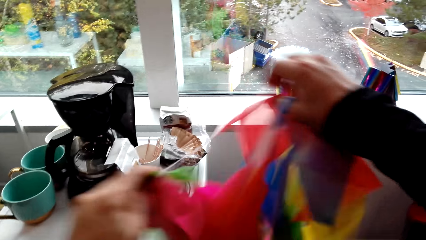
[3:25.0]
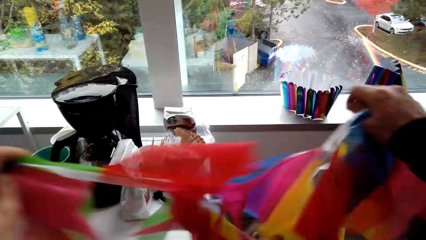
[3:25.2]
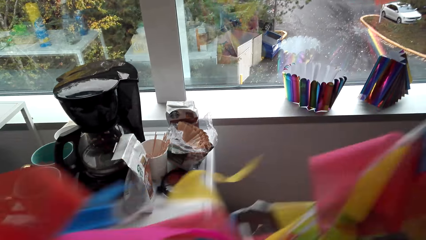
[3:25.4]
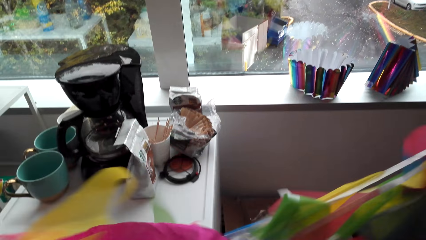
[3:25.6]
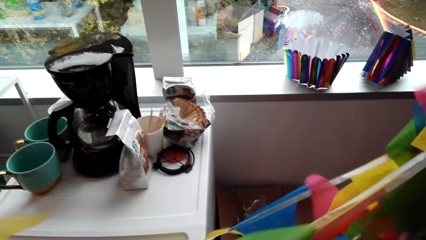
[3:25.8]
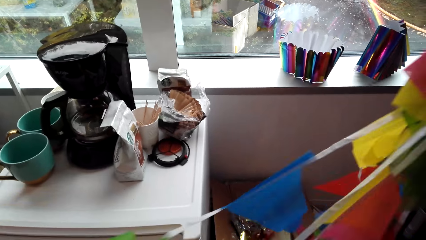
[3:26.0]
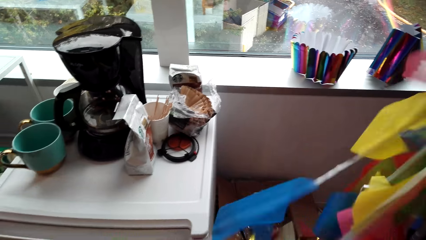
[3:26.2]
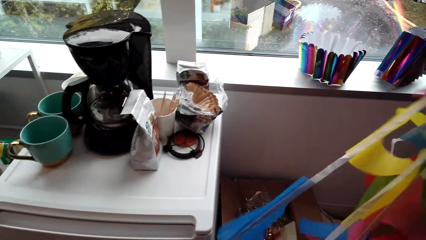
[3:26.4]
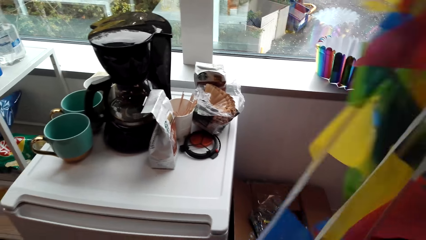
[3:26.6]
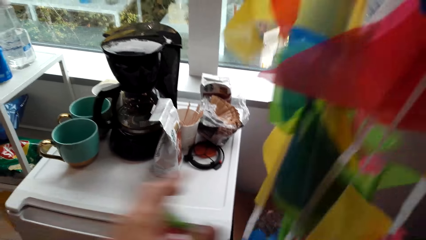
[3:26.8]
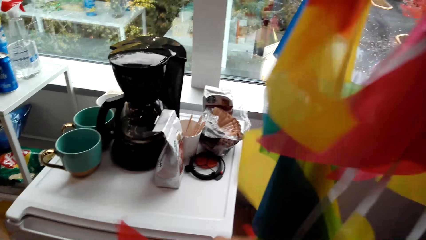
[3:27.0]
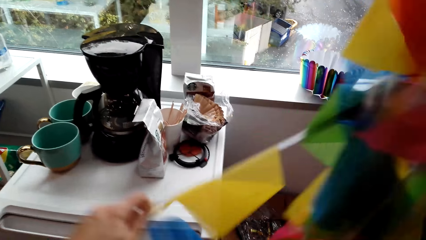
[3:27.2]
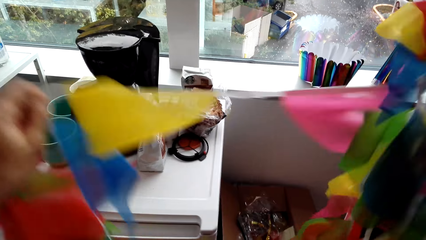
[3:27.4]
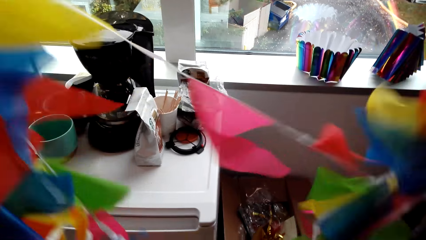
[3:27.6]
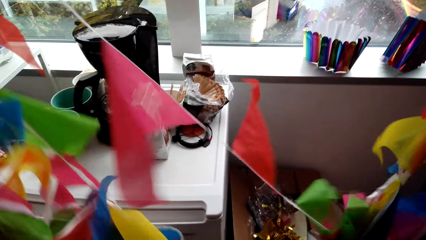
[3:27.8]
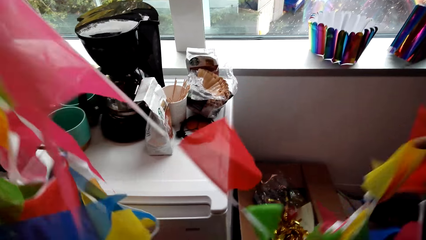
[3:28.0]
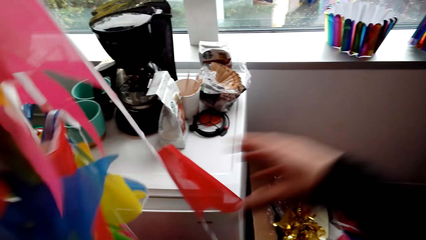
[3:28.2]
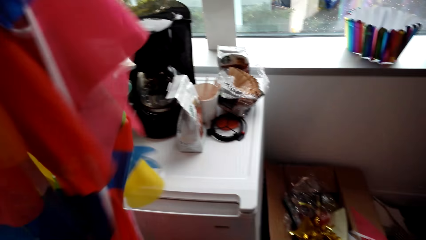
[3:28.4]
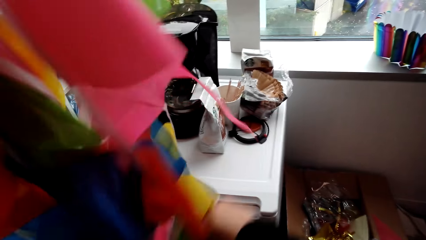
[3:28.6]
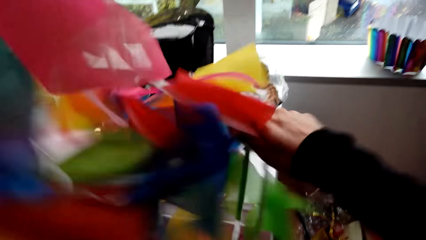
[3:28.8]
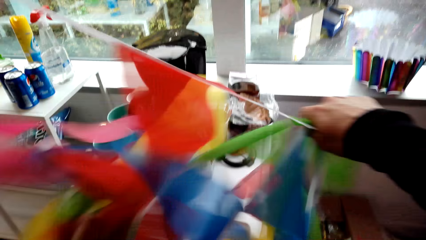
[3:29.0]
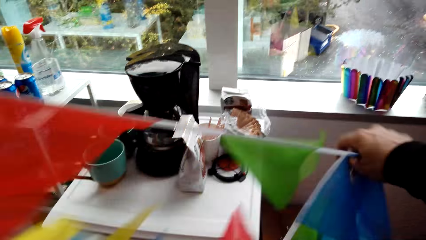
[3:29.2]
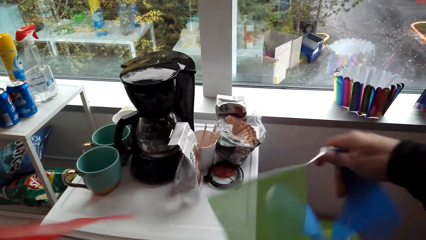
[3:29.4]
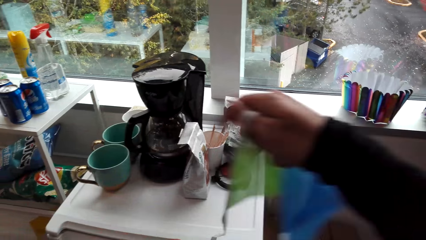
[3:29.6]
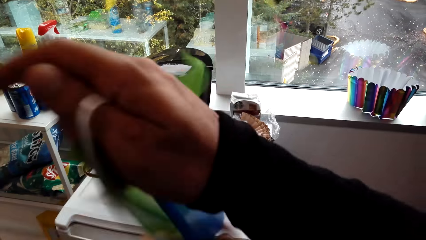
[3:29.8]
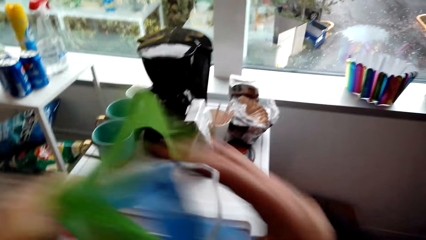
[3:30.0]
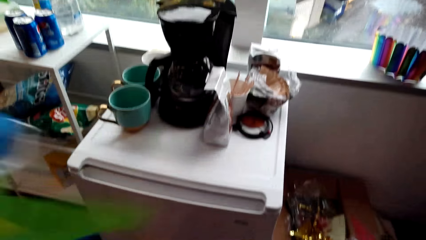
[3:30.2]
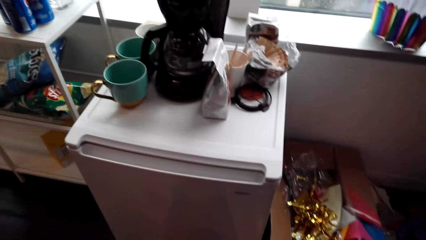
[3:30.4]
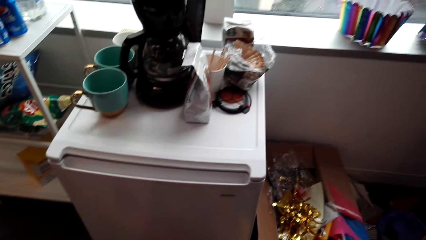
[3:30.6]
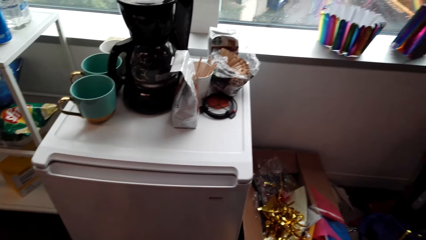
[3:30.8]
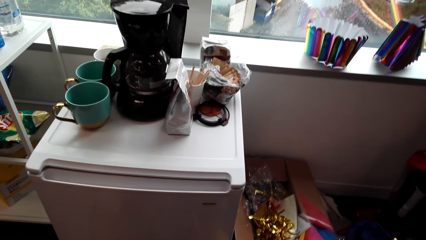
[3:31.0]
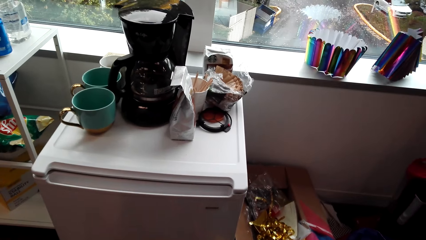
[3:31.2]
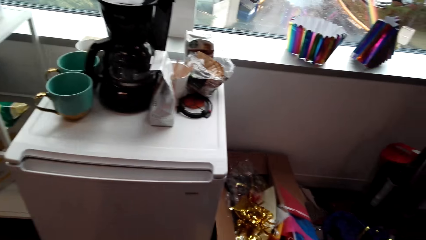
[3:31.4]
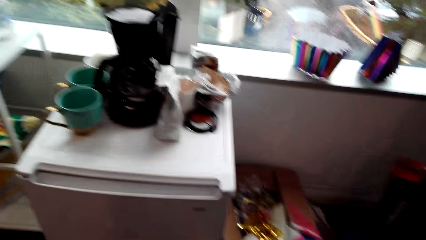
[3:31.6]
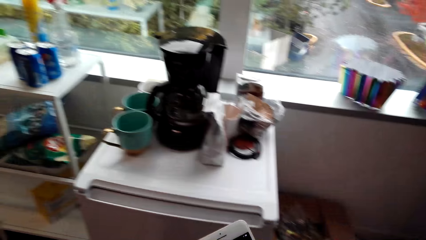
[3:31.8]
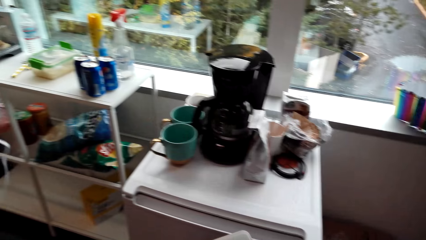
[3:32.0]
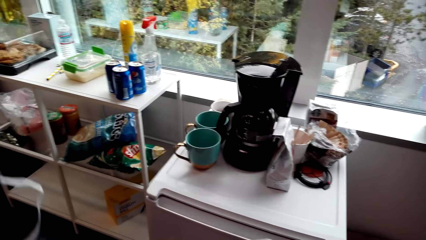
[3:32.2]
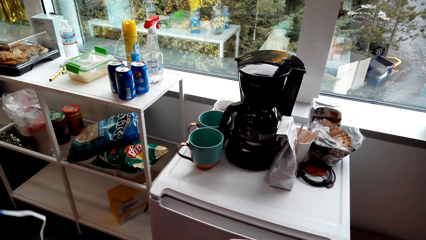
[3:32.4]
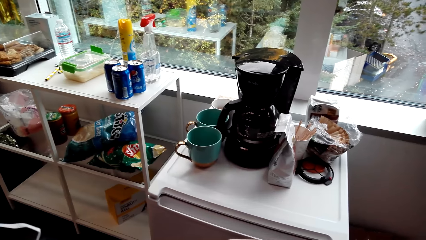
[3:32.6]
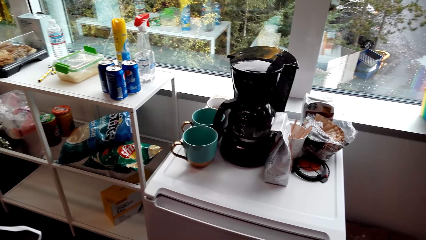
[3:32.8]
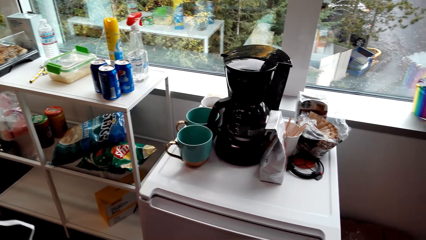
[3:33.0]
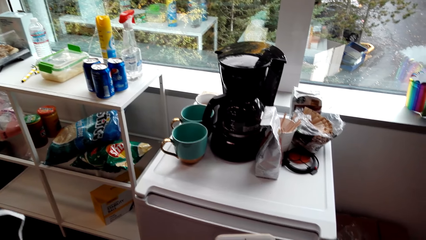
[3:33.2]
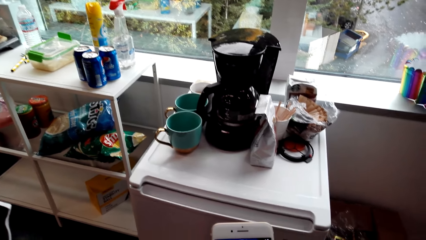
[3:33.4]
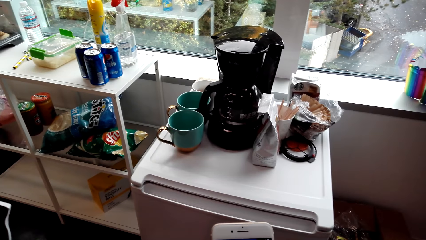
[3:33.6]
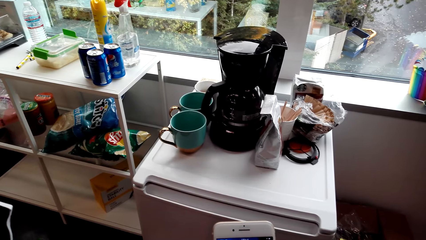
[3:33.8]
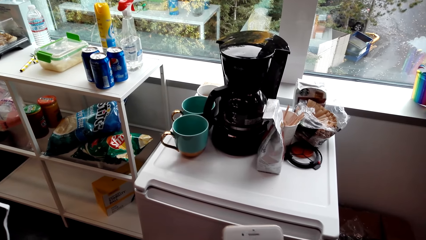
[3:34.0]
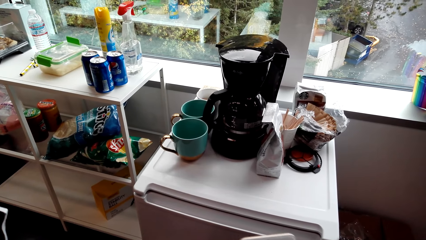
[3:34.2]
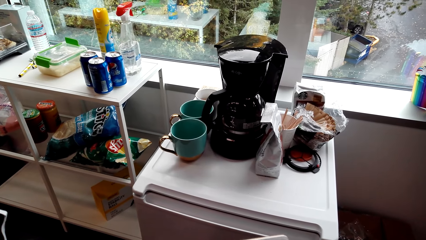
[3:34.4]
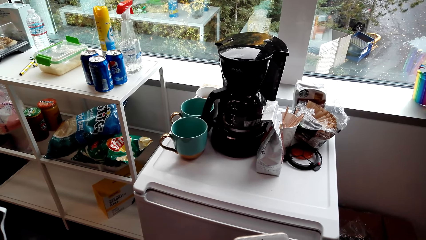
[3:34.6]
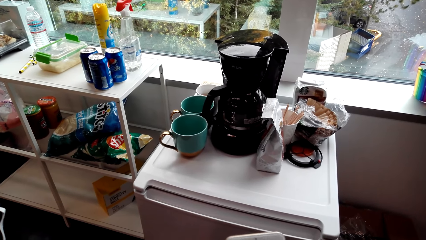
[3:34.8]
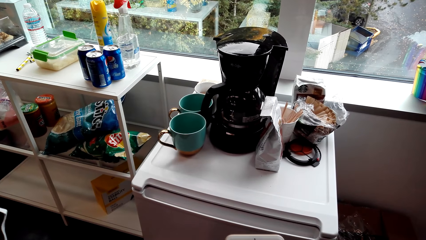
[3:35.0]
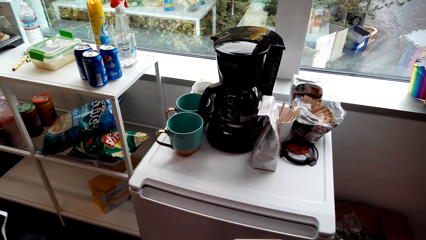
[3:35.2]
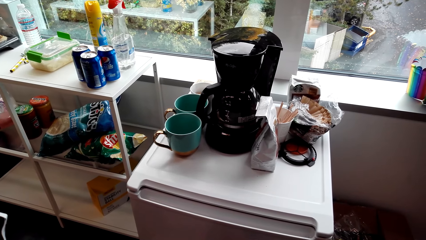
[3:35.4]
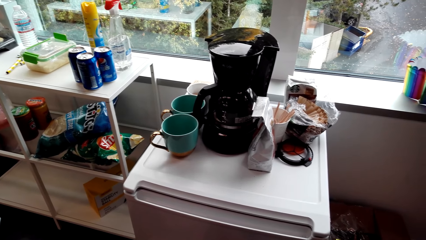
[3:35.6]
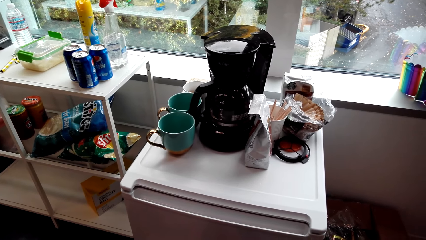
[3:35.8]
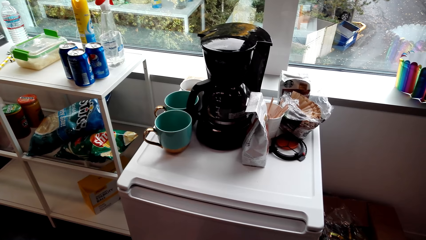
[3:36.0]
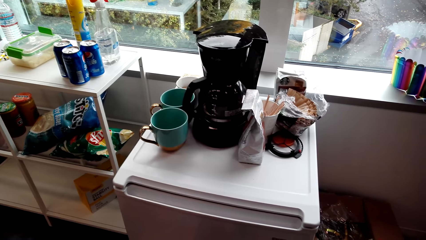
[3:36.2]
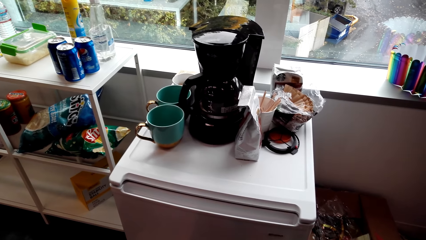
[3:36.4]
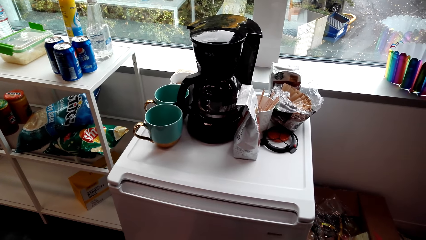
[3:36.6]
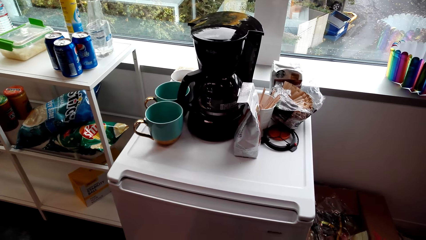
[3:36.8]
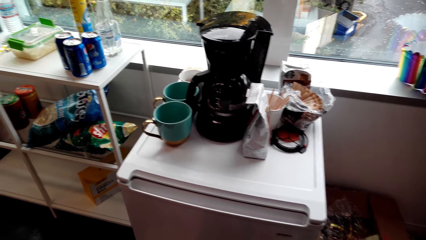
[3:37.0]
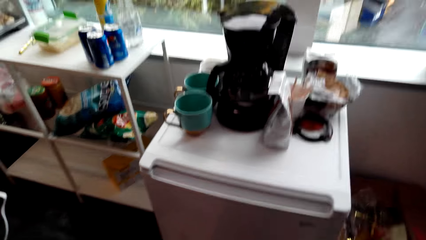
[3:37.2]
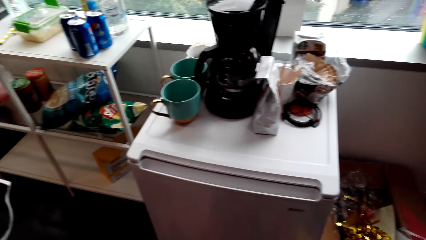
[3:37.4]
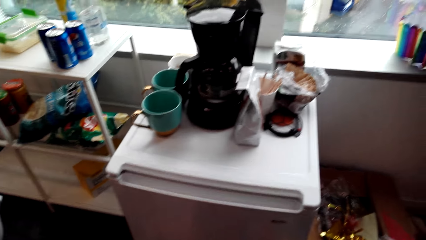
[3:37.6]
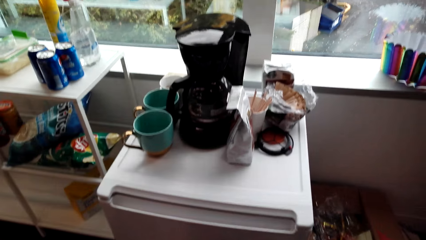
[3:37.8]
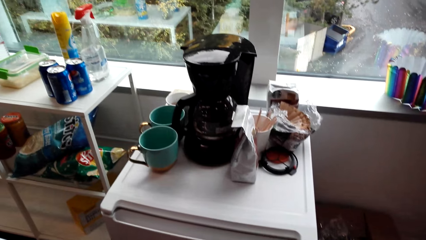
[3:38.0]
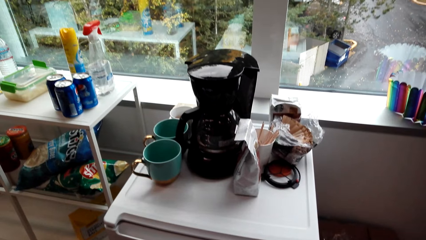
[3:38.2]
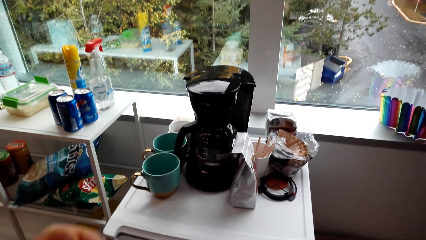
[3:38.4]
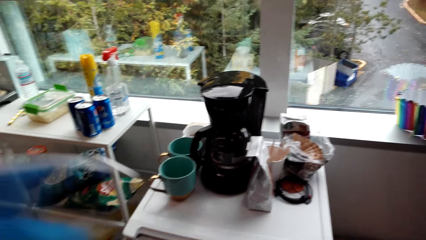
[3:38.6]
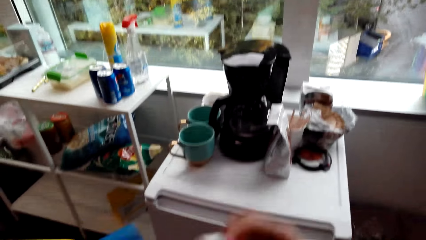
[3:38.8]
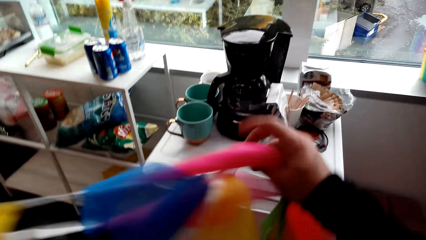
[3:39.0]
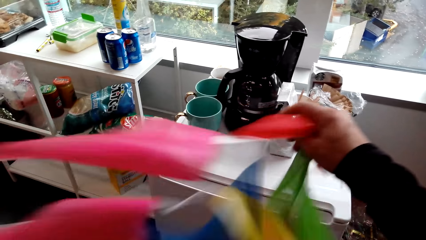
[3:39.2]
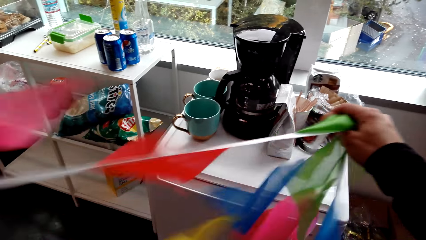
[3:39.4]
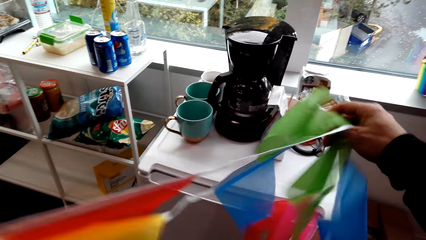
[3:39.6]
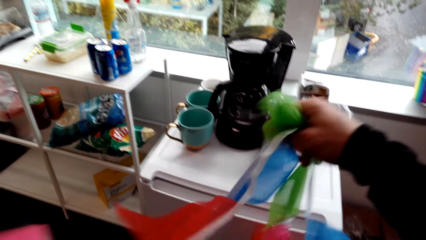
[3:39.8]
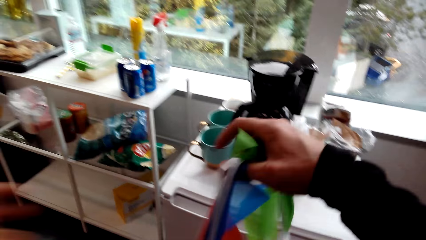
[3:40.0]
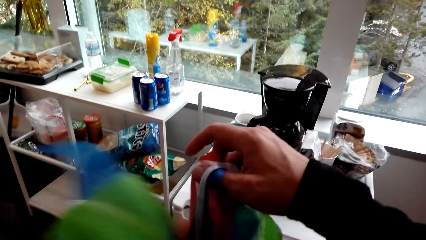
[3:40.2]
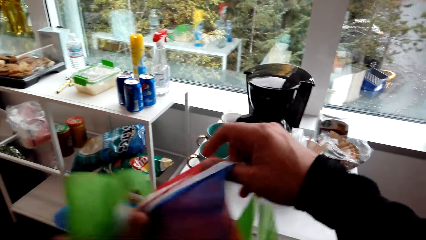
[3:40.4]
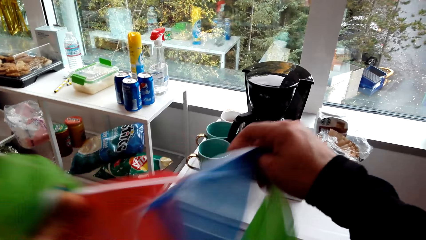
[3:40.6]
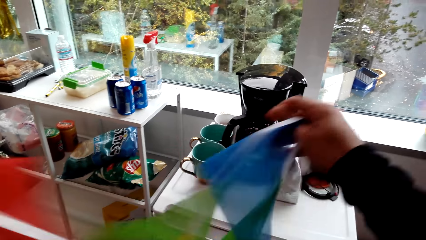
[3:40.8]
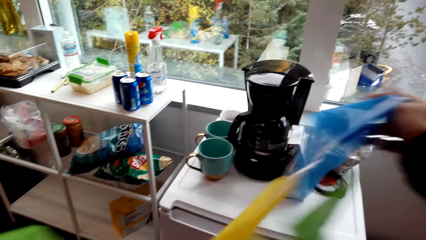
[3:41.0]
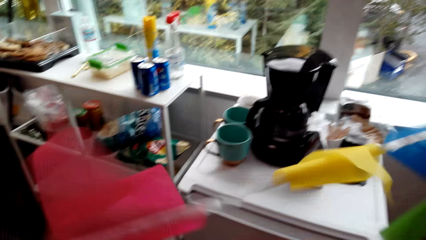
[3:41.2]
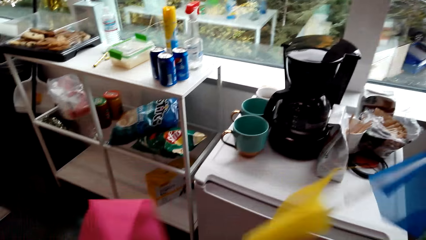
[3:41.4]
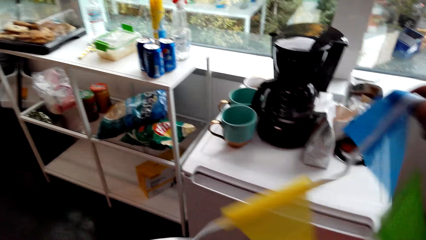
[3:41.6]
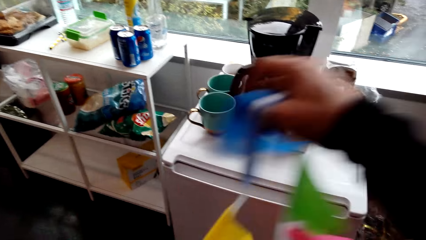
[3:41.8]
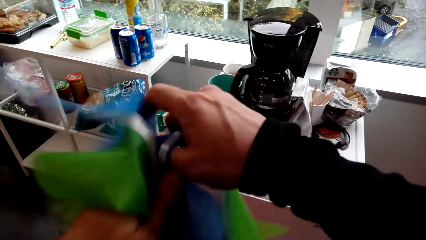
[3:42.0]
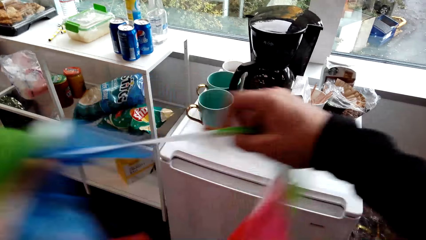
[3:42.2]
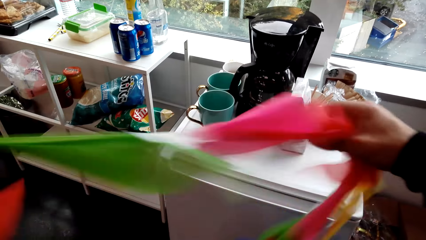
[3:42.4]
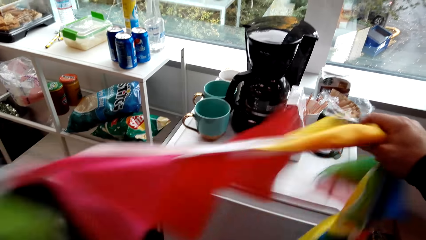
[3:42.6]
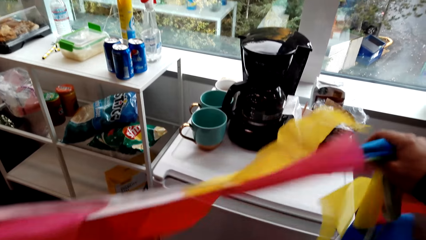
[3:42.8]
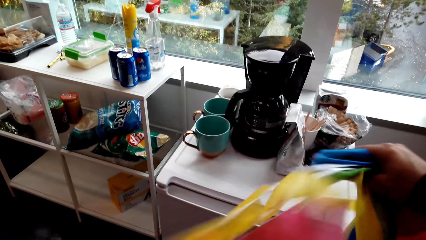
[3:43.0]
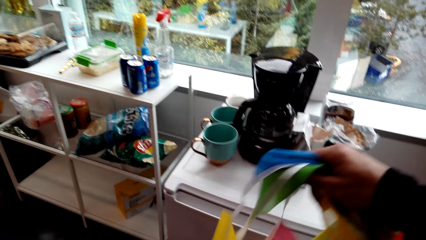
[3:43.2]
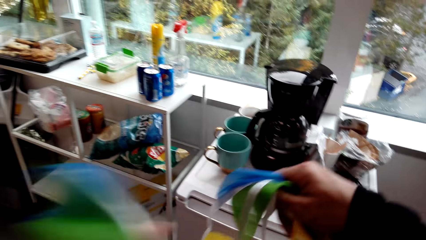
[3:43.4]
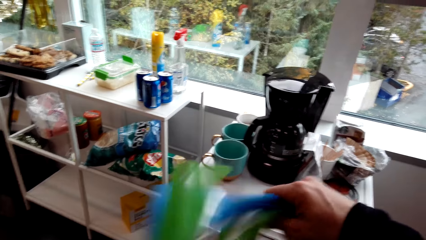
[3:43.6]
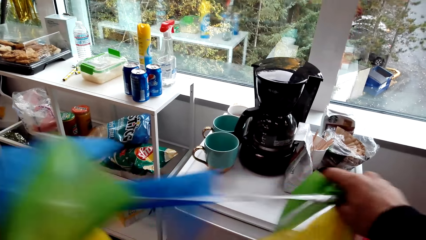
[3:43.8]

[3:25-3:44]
The camera wearer unfolds decorative ribbon triangles. They scroll on the phone. They look around. They pick up decorating flags. They unfold the decorative ribbon triangles.
